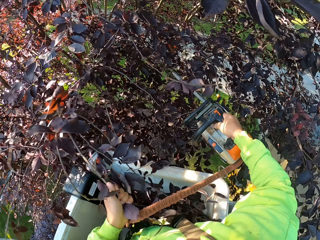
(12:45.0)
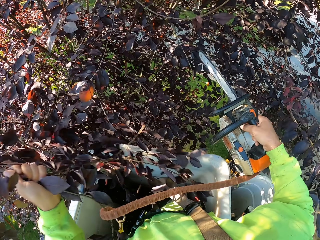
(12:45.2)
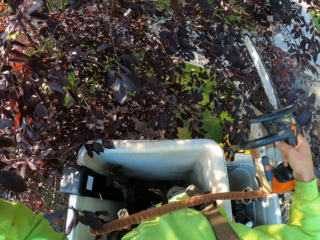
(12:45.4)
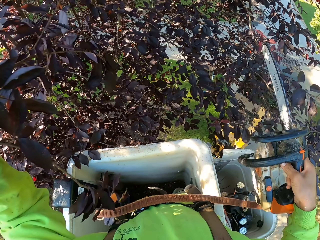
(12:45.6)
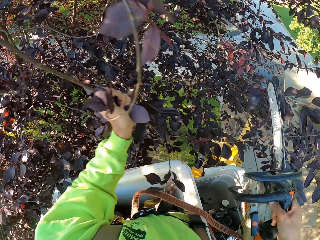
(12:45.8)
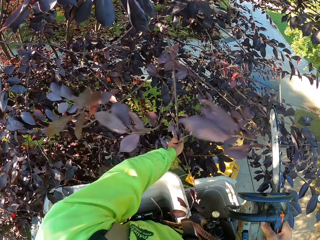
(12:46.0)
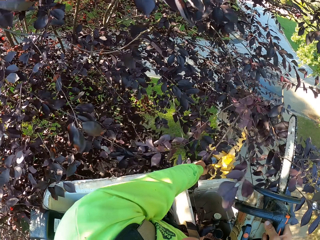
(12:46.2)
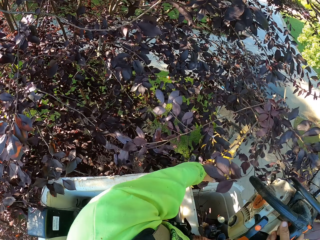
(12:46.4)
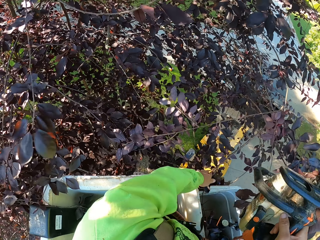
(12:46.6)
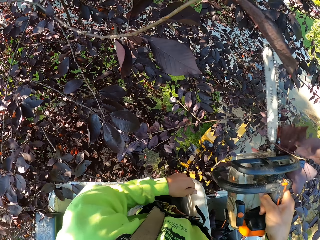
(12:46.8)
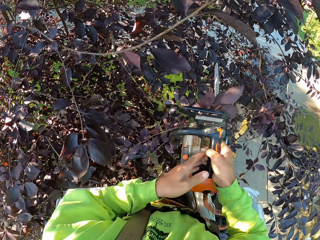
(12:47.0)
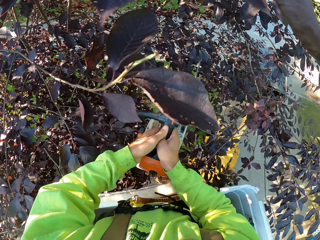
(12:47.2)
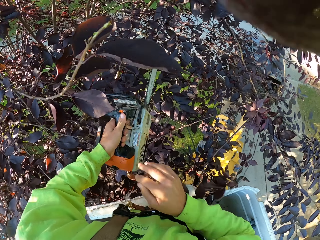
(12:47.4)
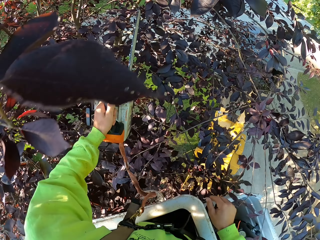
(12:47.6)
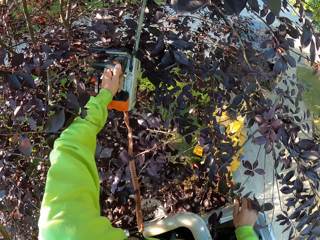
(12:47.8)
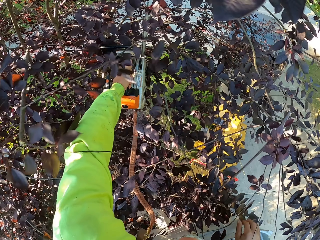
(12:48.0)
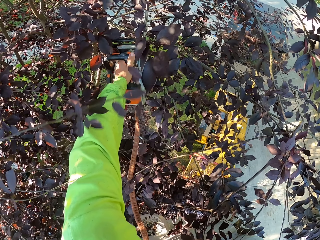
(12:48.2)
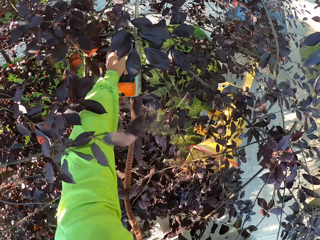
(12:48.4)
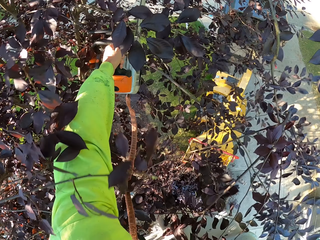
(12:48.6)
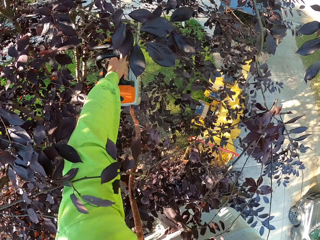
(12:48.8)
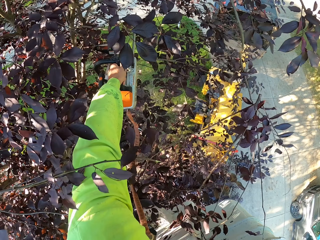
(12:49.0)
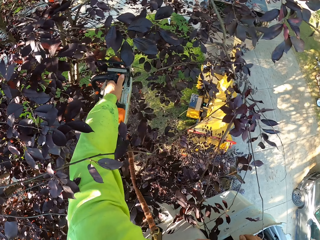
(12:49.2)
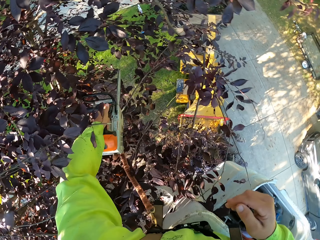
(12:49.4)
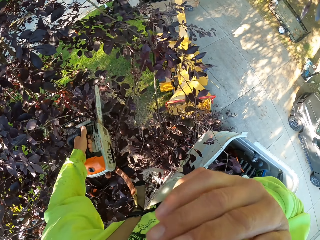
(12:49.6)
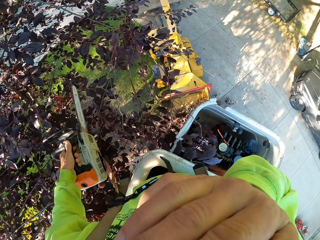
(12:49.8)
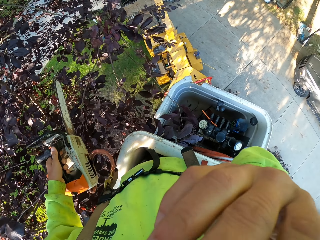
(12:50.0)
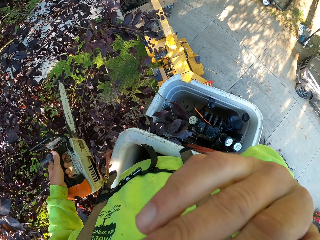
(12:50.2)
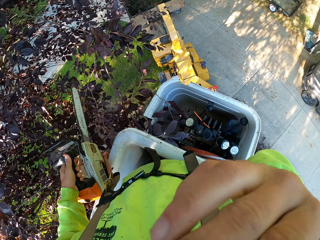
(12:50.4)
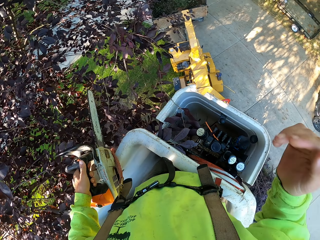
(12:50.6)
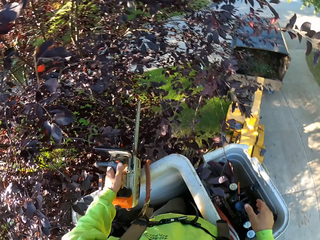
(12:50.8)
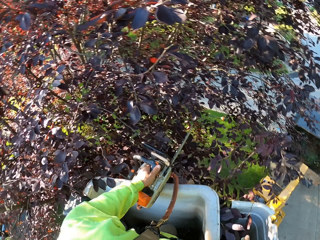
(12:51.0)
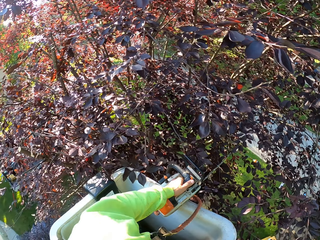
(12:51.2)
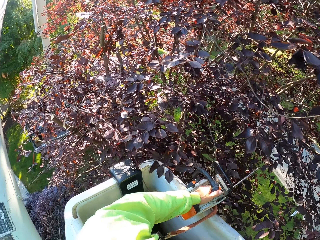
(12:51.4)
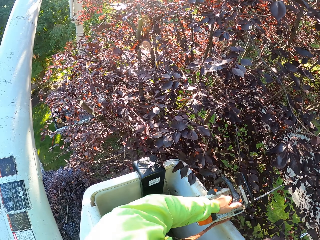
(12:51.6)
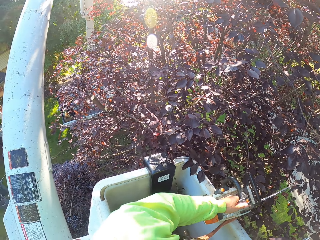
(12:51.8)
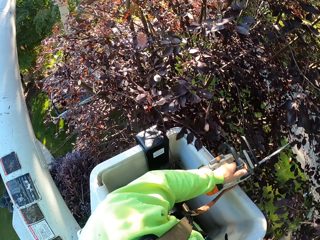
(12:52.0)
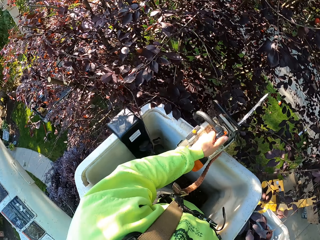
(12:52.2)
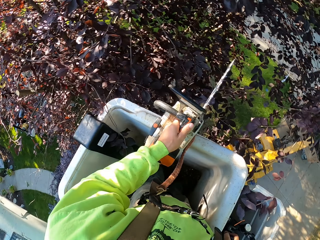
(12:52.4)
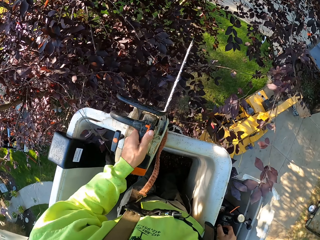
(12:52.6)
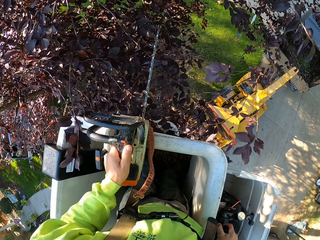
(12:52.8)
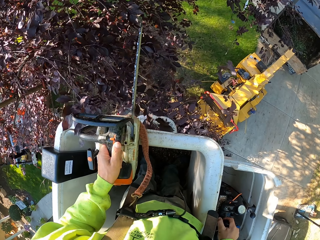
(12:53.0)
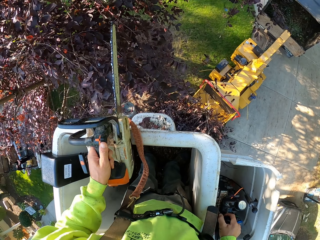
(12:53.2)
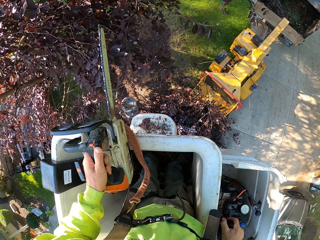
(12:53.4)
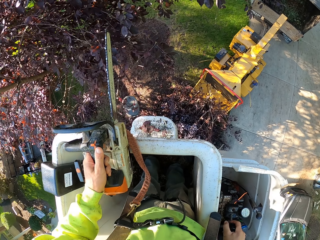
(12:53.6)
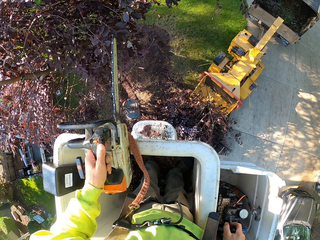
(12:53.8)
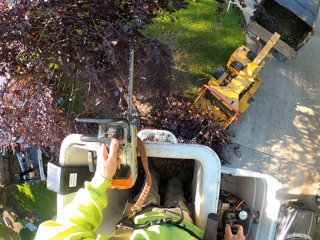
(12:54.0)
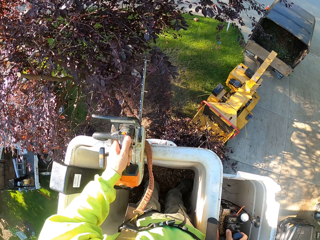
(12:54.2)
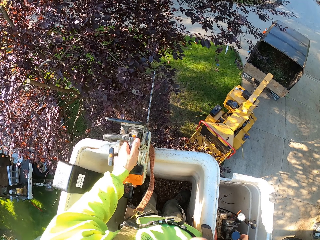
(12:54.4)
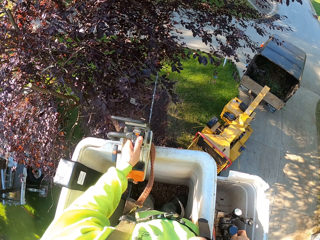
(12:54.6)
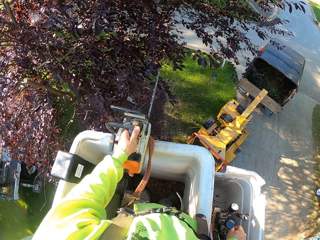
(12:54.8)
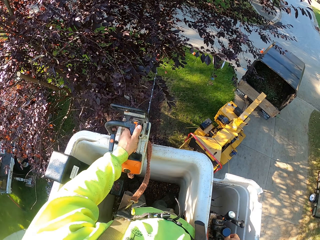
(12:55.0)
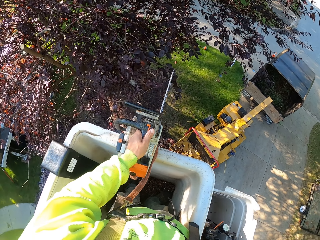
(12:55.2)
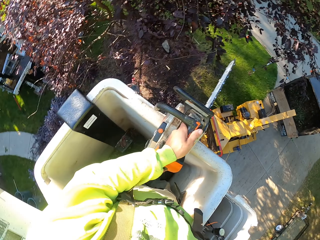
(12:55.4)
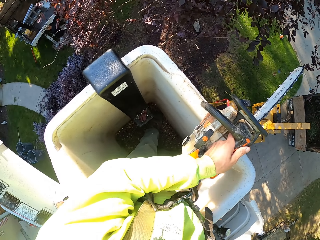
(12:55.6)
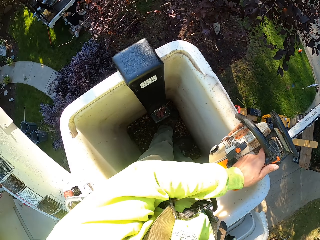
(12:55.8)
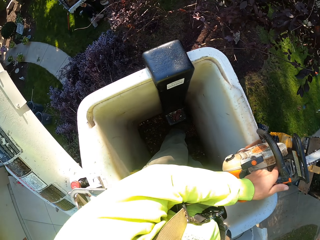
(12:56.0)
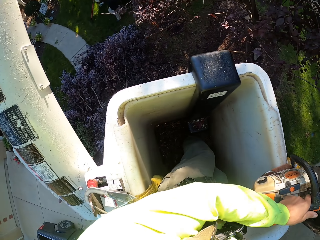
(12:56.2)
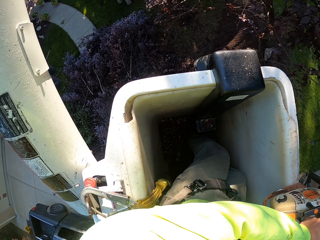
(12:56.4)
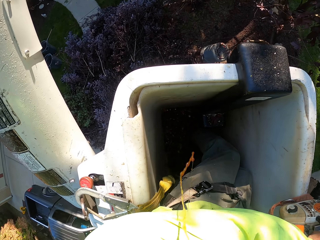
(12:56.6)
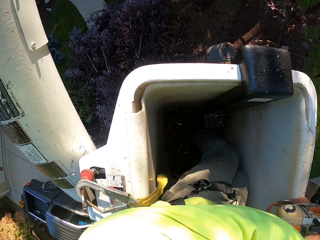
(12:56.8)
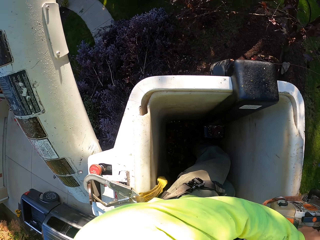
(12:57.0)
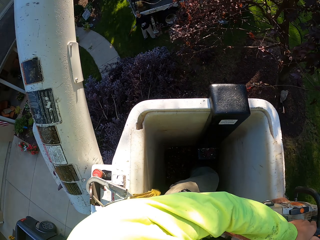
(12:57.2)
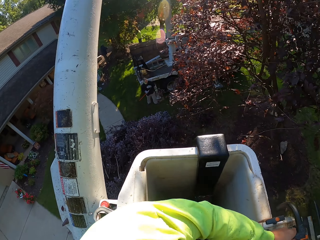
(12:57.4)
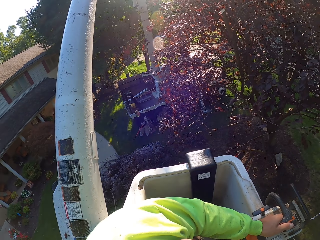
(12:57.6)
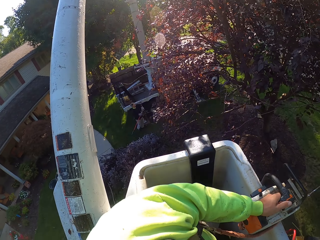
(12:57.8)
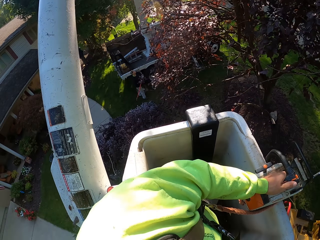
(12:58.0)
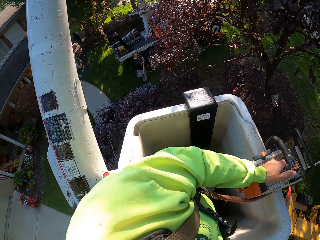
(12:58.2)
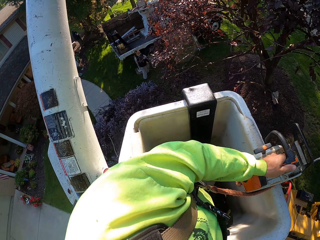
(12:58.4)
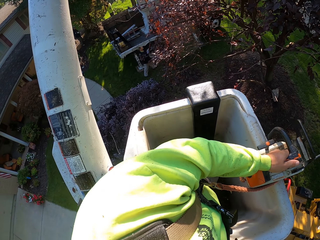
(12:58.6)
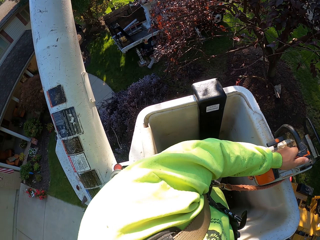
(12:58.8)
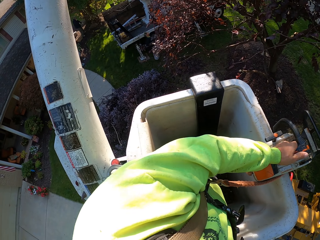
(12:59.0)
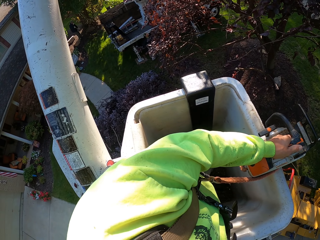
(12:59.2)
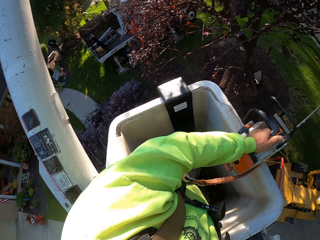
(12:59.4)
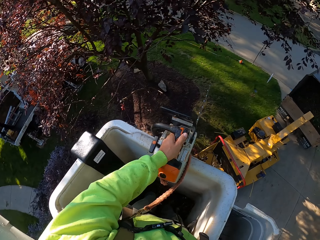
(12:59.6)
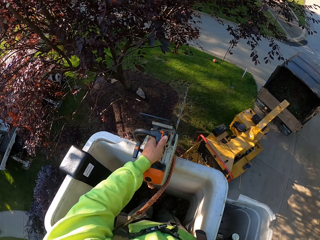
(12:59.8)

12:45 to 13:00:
The camera wearer cuts some branches of the tree with the chainsaw in his right hand. He throws the branches on the ground with his left hand. He transfers the chainsaw to his left hand from his right hand. He cuts some branches of the tree with the chainsaw in his left hand. He touches his face with his right hand. He controls the bucket lift. He spits in the lift.

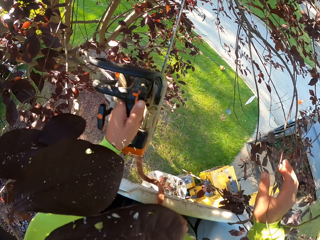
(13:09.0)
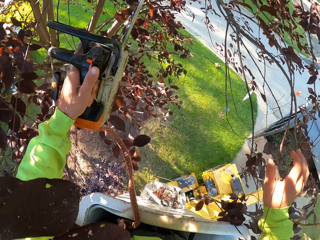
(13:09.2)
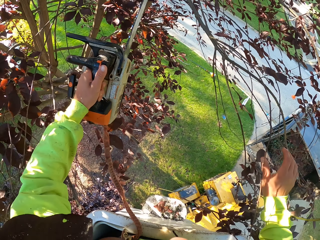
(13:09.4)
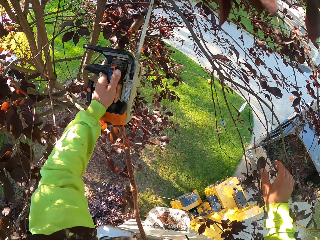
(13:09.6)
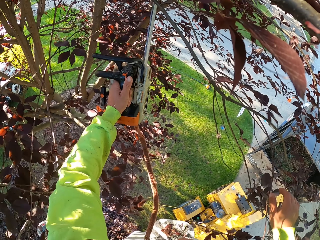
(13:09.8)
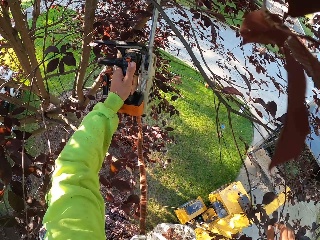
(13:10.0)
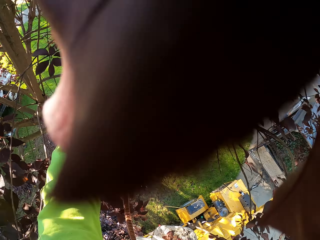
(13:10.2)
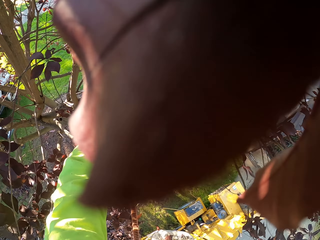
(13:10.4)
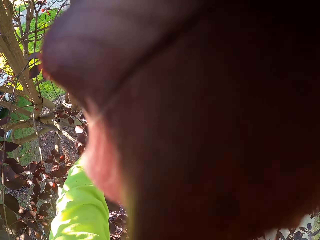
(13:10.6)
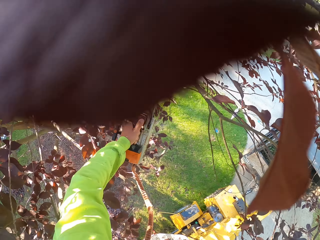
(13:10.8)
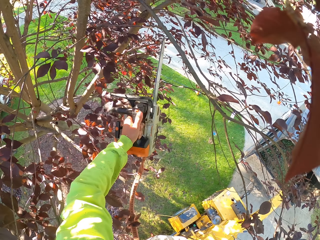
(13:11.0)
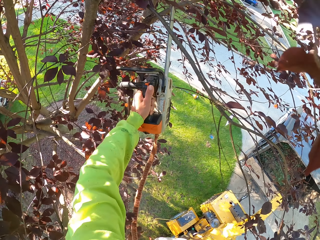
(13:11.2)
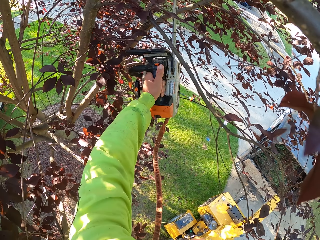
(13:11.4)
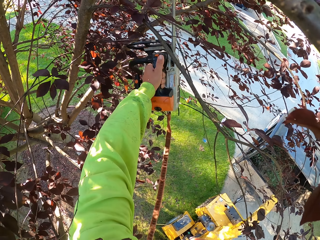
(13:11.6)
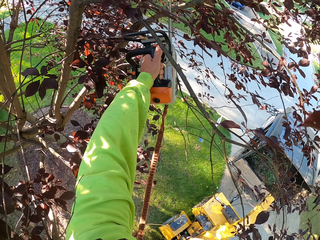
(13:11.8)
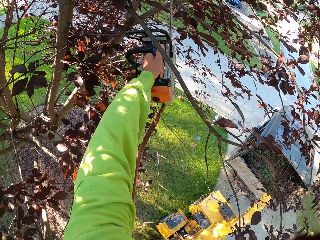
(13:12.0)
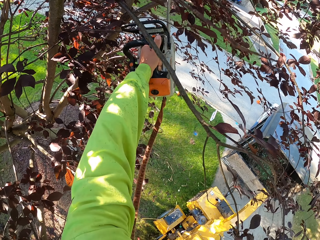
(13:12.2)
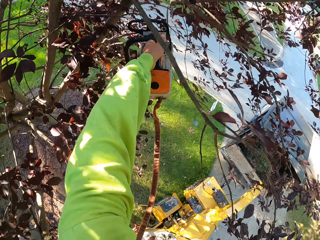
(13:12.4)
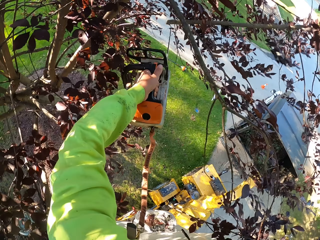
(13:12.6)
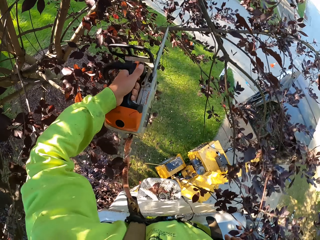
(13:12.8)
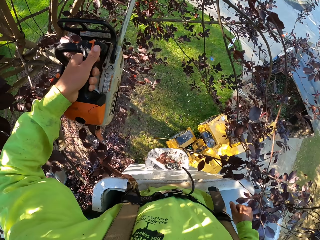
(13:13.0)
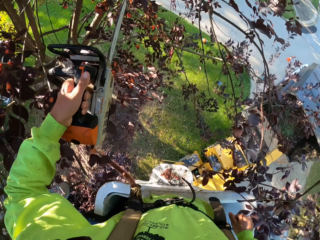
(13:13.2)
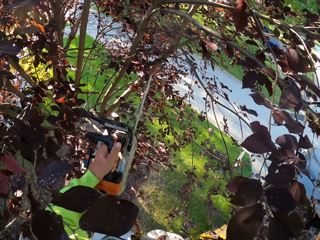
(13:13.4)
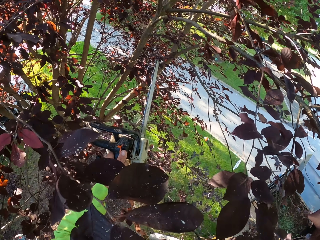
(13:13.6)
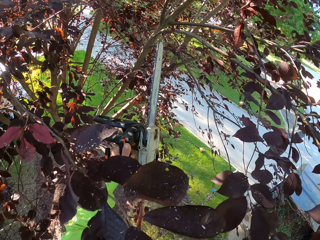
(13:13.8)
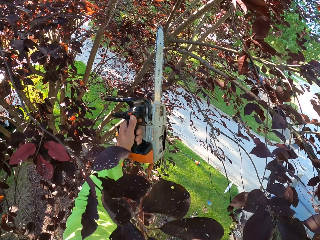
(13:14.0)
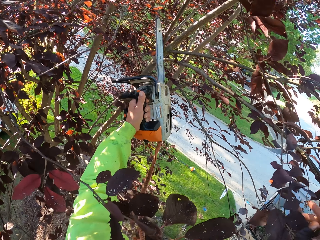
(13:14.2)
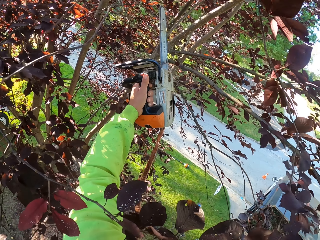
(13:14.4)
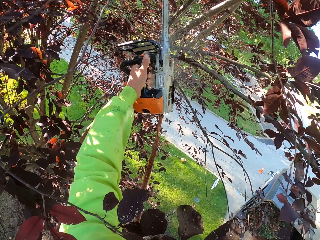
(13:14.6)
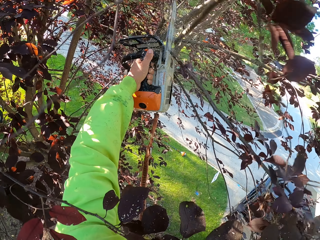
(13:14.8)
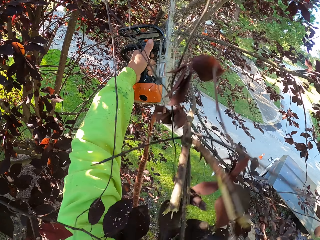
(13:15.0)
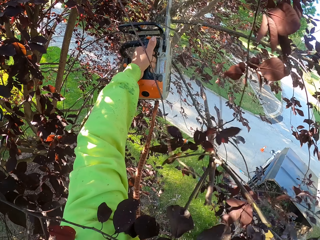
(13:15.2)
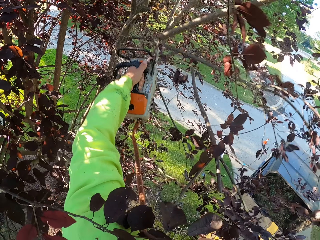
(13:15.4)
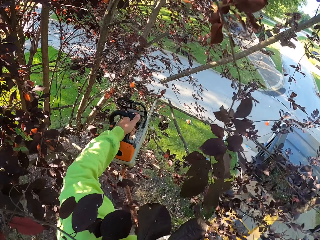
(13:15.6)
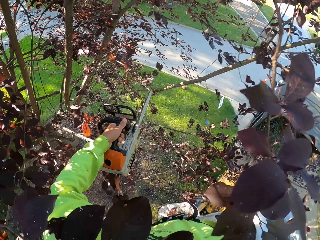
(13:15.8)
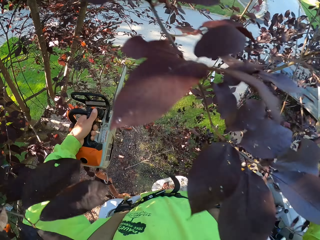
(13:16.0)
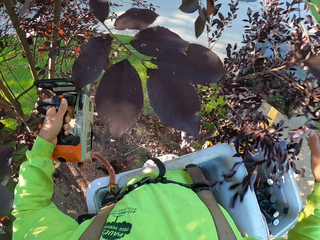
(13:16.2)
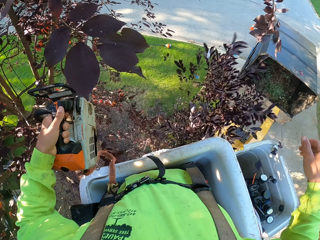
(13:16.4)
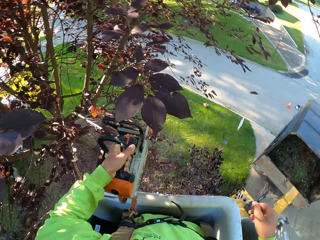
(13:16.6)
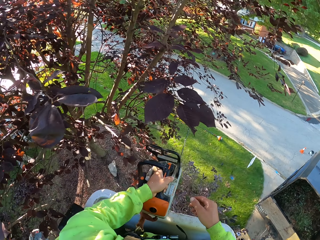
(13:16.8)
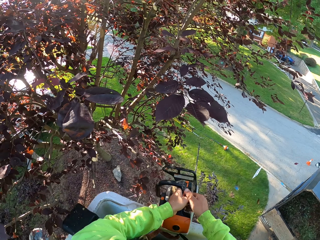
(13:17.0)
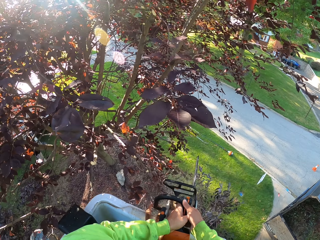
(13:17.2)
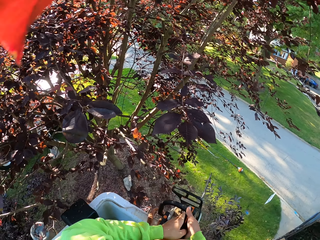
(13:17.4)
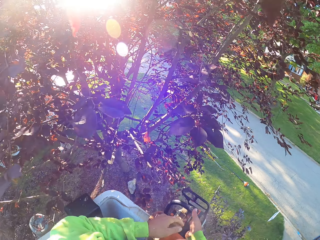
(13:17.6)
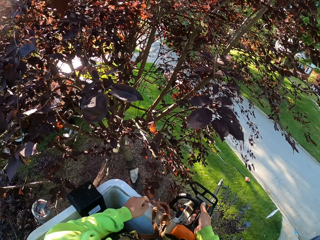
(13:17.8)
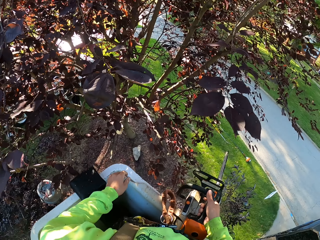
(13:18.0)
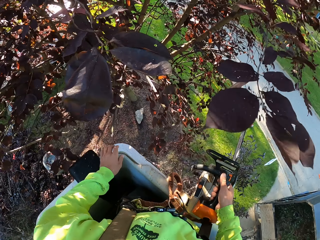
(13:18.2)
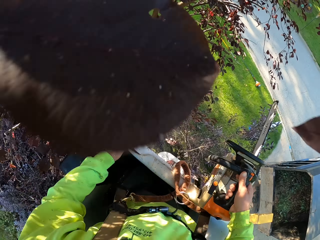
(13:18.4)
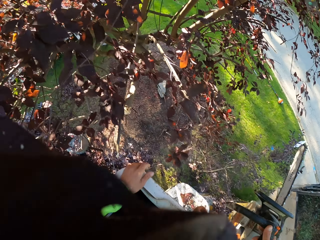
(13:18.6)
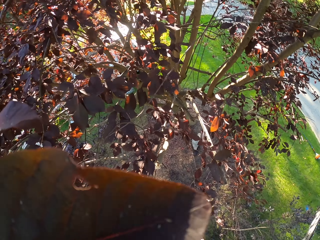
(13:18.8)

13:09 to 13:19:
The camera wearer cuts some branches of the tree with the chainsaw in his left hand. He transfers the chainsaw to his right hand from his left hand.
